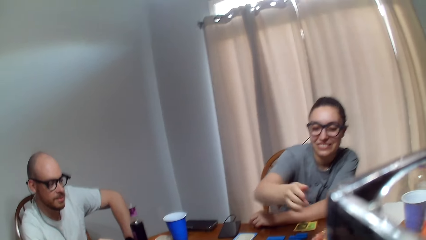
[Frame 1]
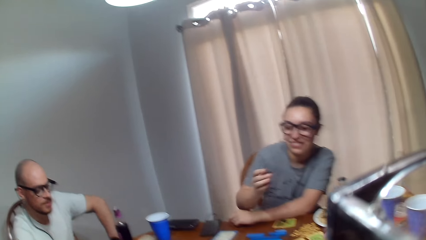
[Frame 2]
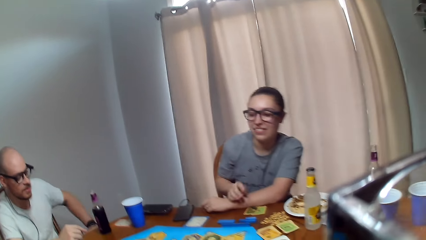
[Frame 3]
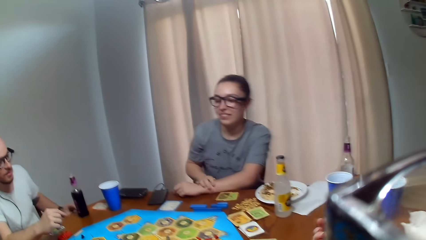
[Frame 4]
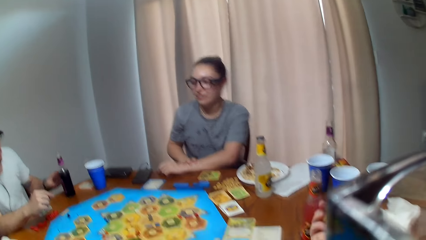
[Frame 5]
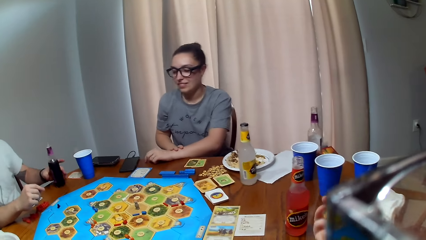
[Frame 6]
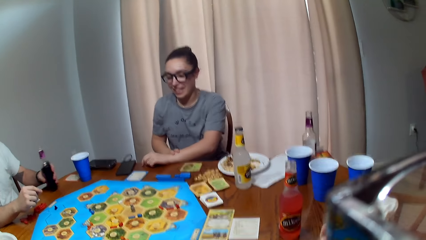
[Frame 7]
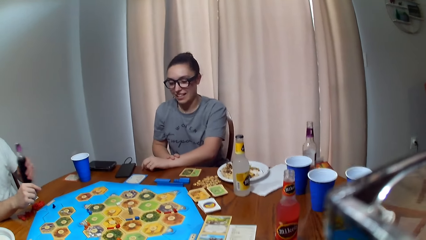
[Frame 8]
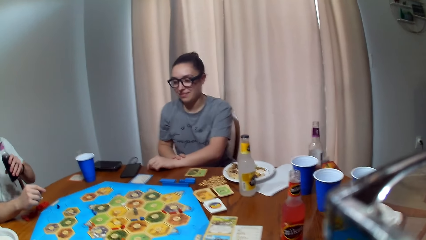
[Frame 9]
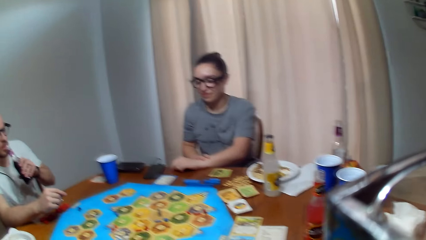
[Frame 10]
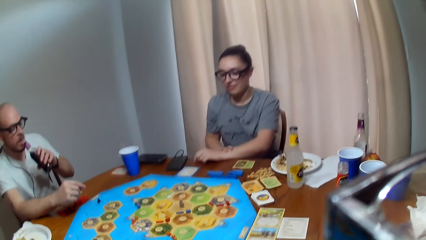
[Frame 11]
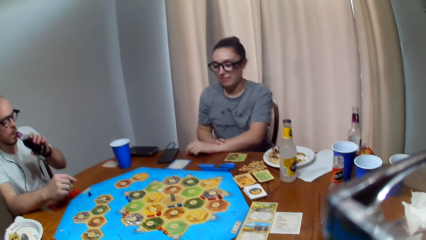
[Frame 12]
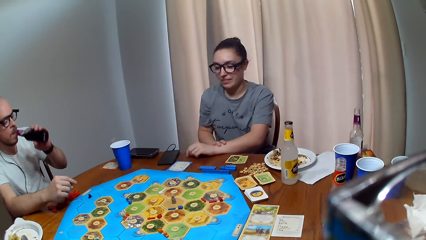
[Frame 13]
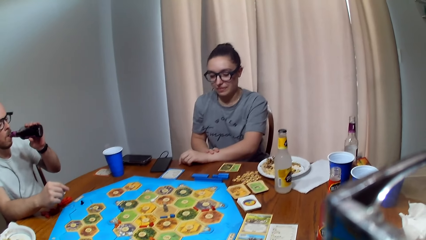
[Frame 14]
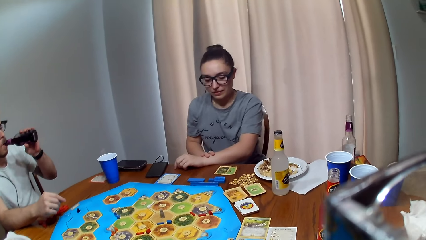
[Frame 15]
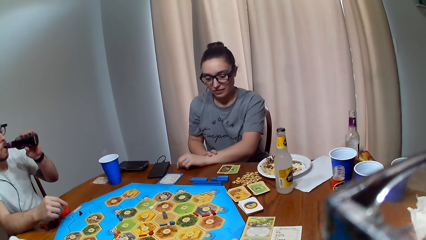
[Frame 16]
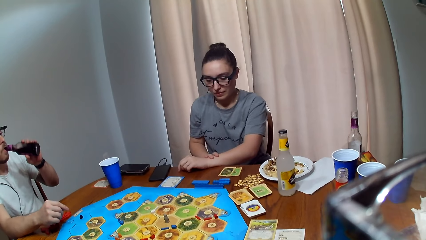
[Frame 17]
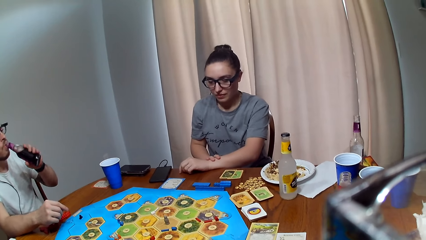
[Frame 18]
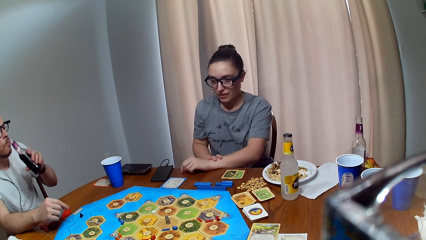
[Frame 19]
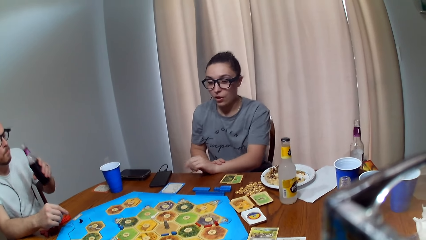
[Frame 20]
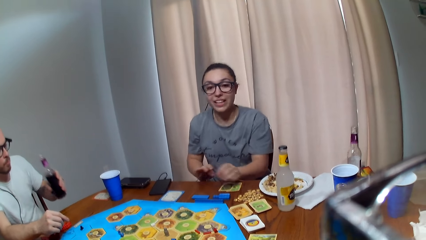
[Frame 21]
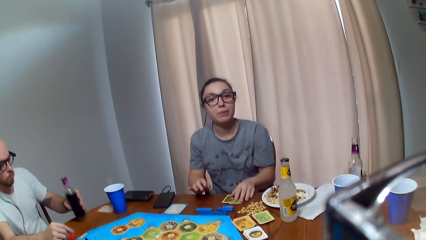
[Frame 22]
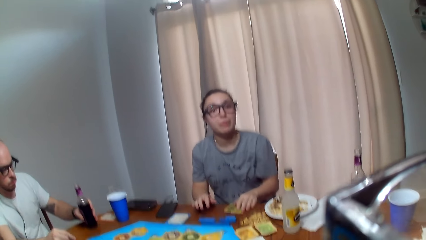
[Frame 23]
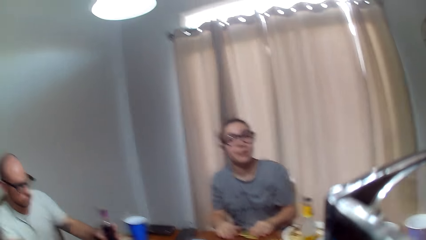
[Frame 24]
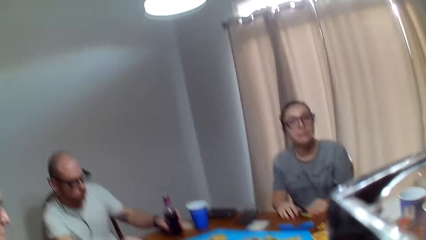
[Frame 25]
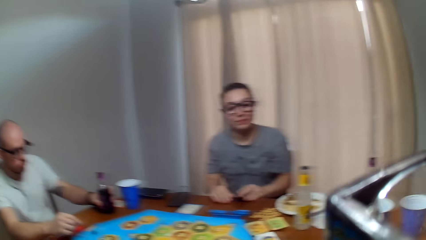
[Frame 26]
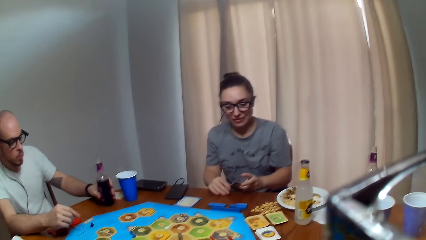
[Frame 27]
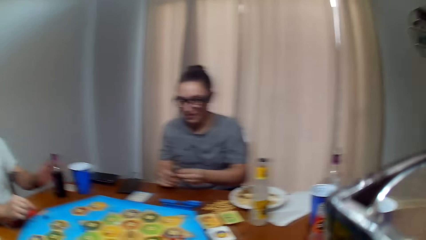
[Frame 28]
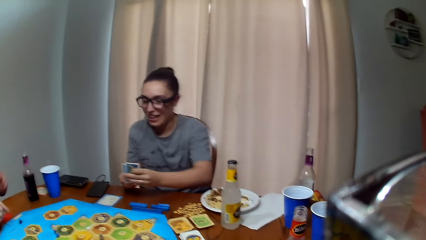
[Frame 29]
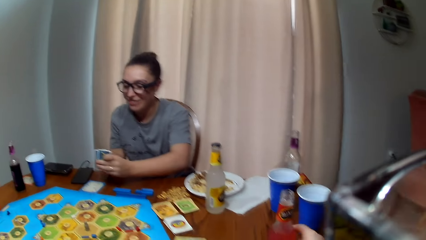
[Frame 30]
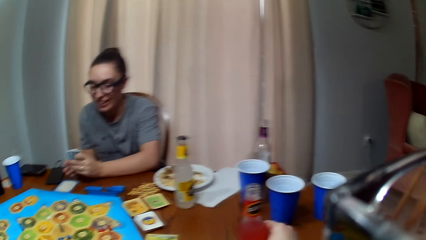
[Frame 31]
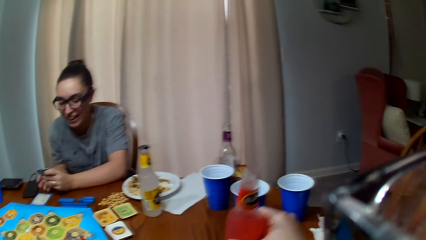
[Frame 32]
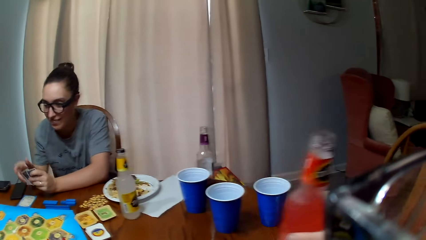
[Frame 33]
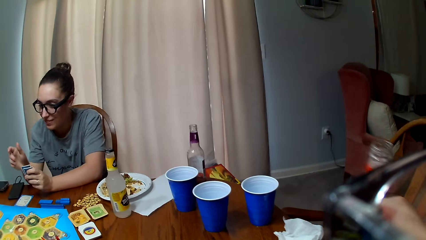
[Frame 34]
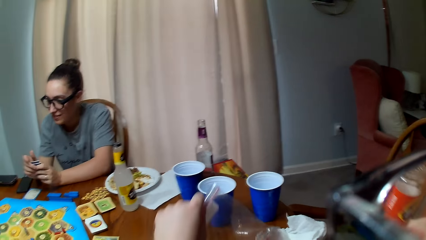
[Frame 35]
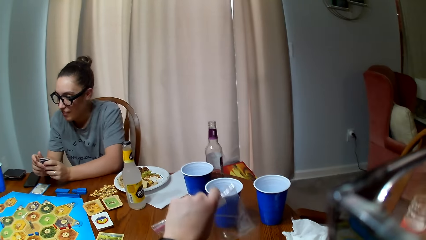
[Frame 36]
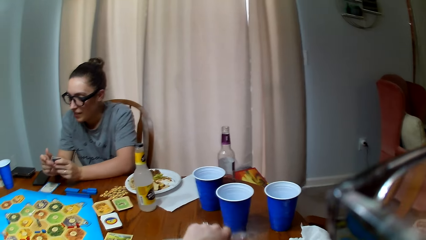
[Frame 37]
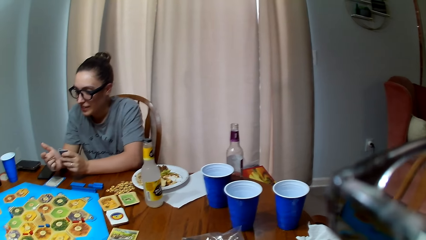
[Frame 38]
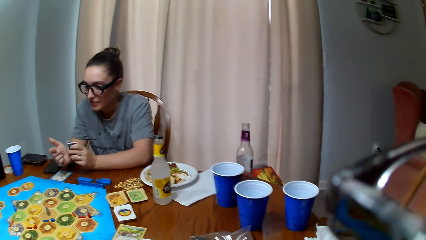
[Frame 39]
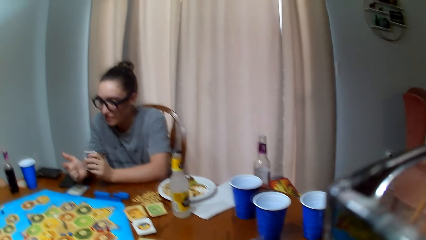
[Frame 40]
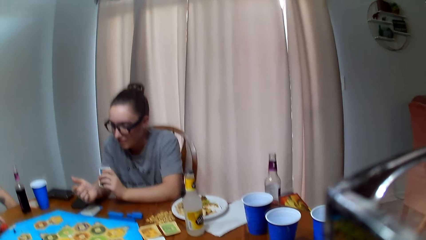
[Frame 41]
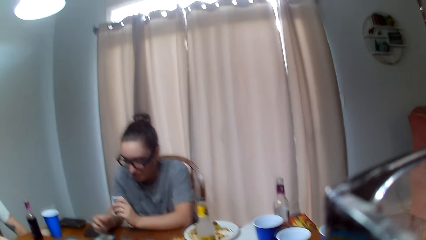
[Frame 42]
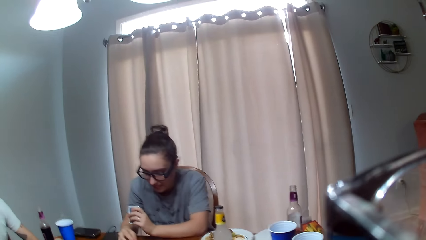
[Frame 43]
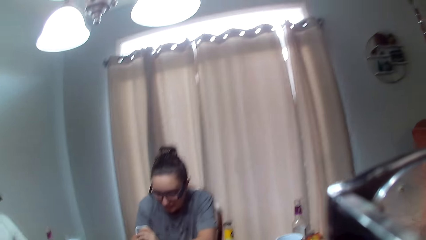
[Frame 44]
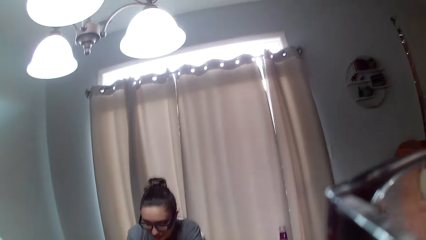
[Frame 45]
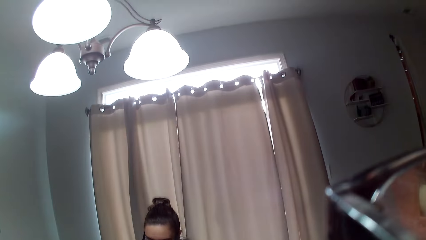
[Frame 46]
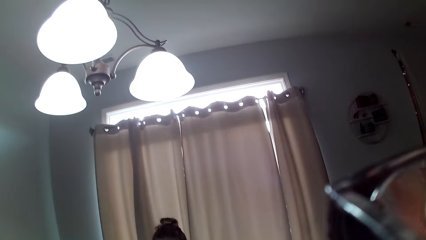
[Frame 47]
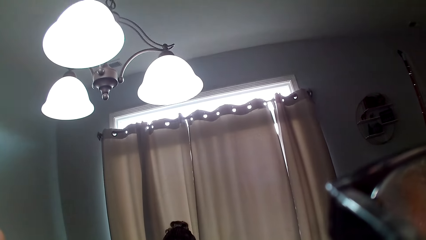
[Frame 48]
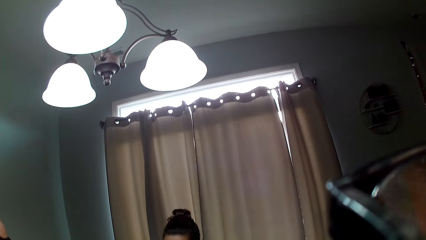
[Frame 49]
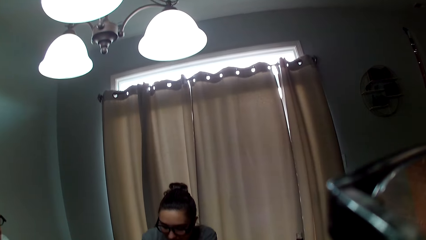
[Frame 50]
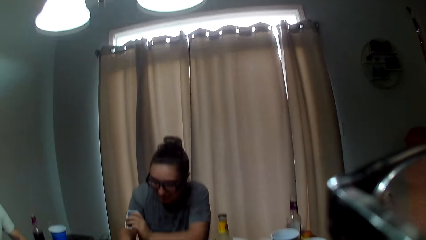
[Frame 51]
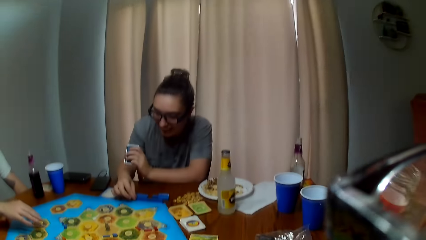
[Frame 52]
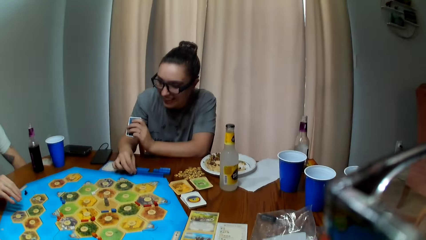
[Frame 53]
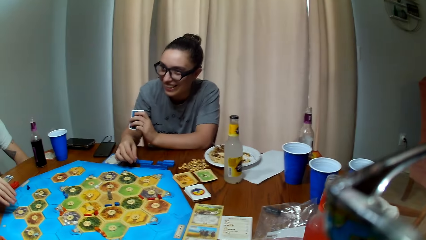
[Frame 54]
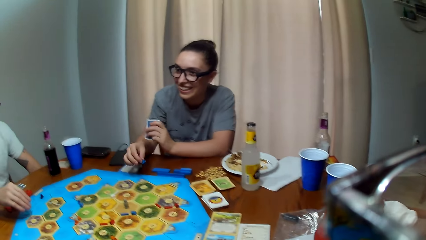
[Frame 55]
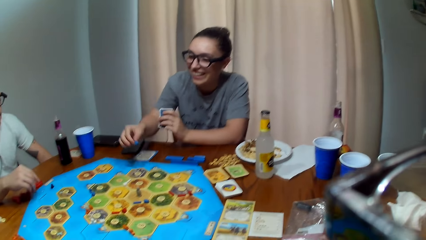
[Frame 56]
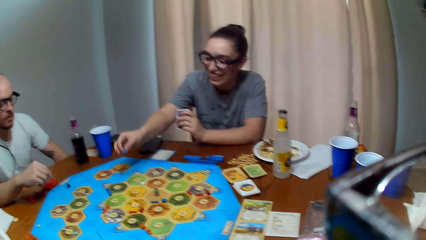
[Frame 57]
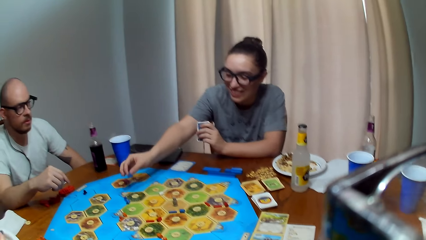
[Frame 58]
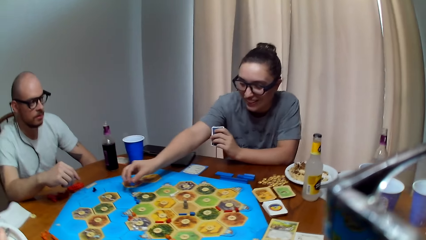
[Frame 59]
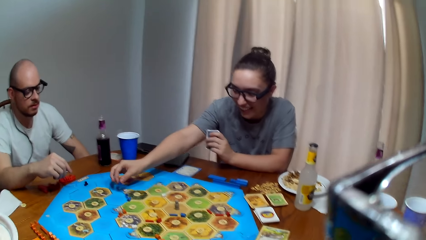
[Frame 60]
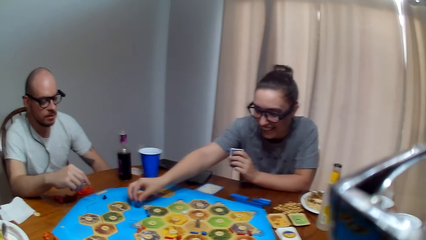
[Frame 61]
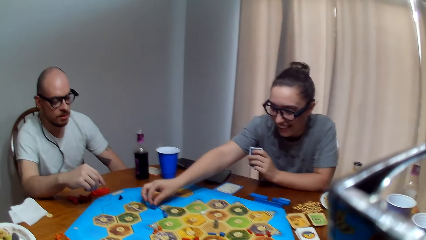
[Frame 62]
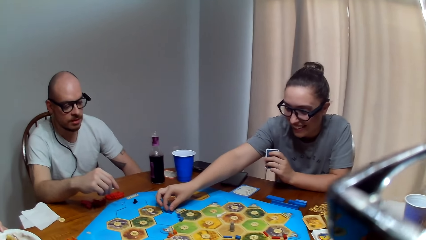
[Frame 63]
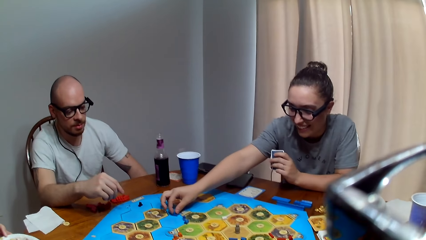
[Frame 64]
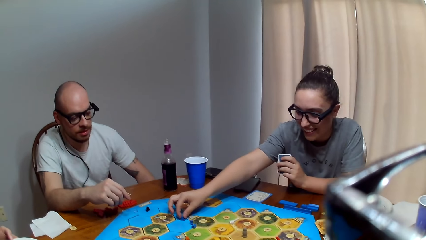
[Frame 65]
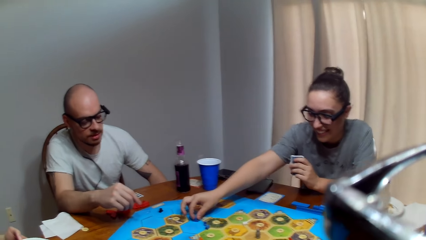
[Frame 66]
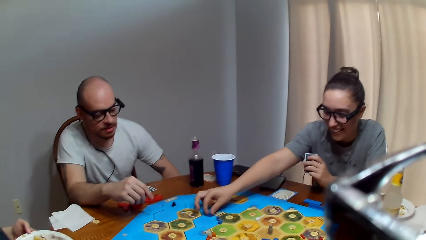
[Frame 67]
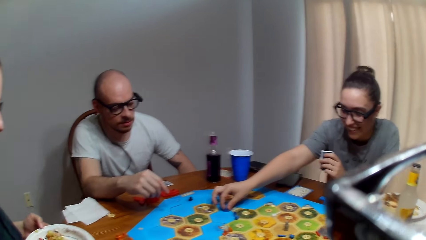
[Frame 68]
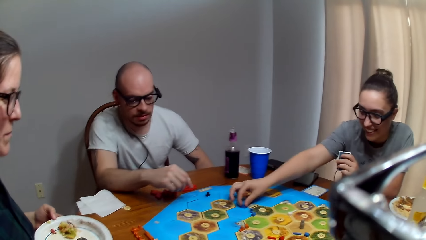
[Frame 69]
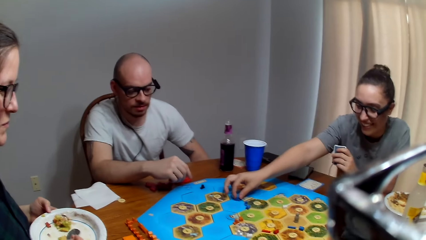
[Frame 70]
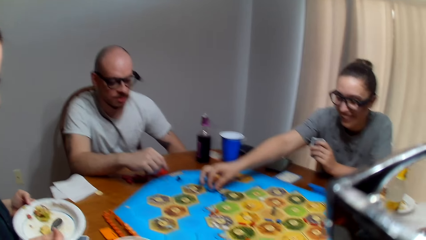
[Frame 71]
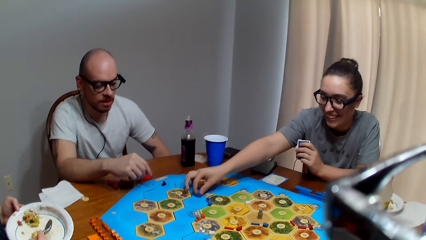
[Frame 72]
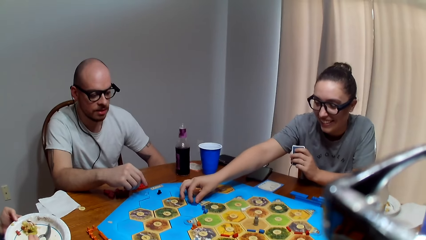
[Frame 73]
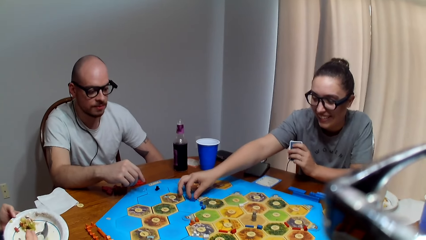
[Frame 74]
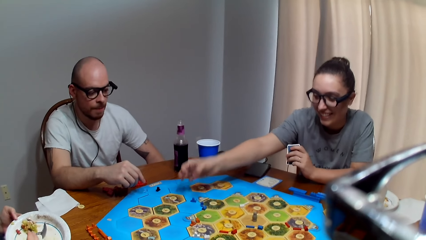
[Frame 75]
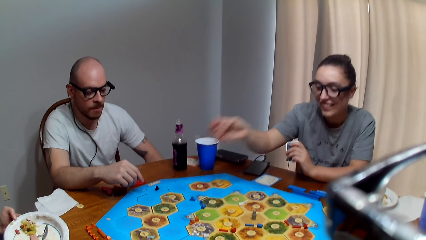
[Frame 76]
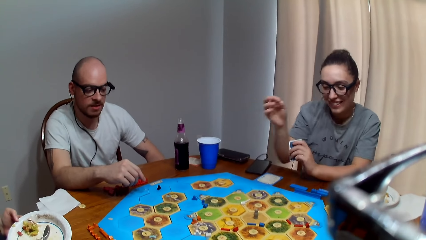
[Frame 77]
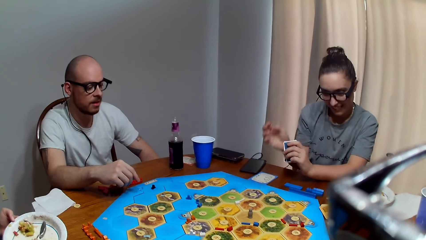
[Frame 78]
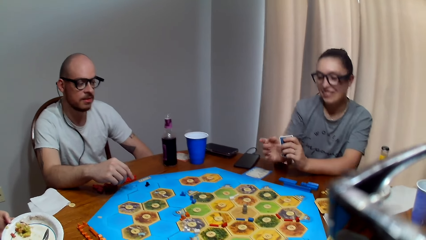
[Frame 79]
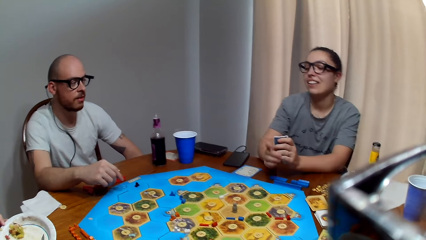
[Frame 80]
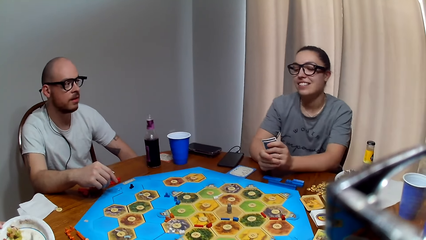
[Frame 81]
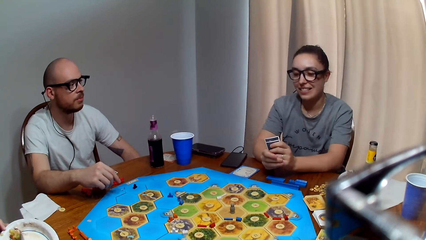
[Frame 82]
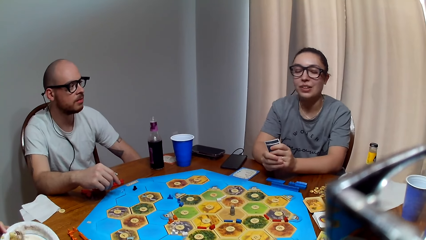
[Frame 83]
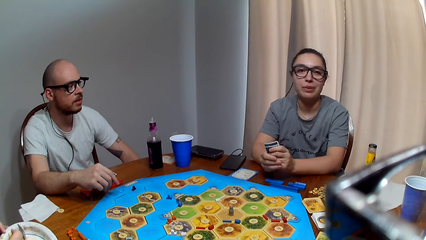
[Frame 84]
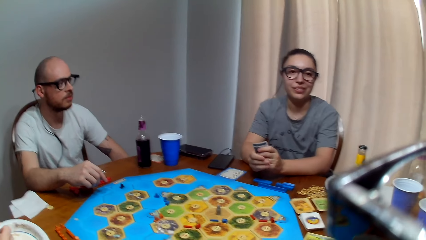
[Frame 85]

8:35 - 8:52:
A man makes a remark. The camera wearer rolls the dice. The man picks up the bottle on the table. The camera wearer shakes the dice. The man takes juice. He drinks his beverage. A woman speaks to the camera wearer. The man places the bottle down. The woman collects the cards. The camera wearer responds to the woman. The woman converses with the camera wearer. The camera wearer grabs the bottle of juice. She drinks her beverage. The man touches the board. The woman places a chip on the game board. The man speaks to the woman. The camera wearer speaks to the man. The man converses with the woman. The woman responds to the man.
